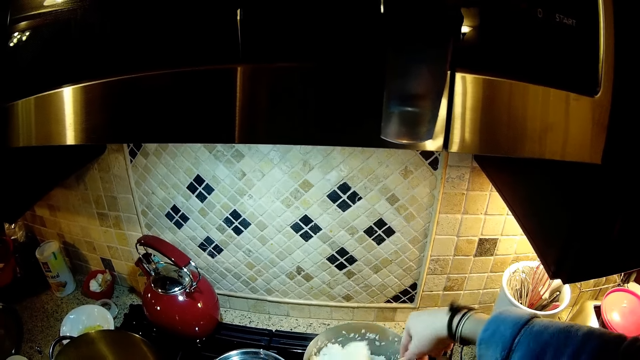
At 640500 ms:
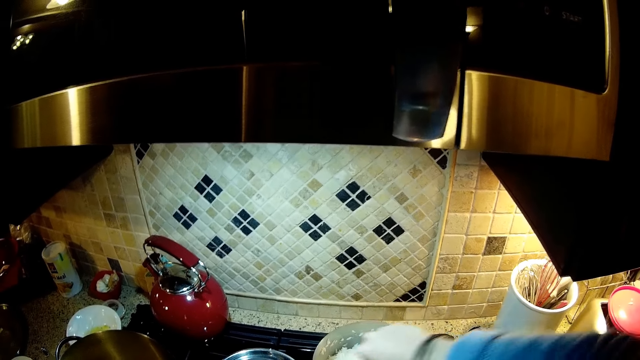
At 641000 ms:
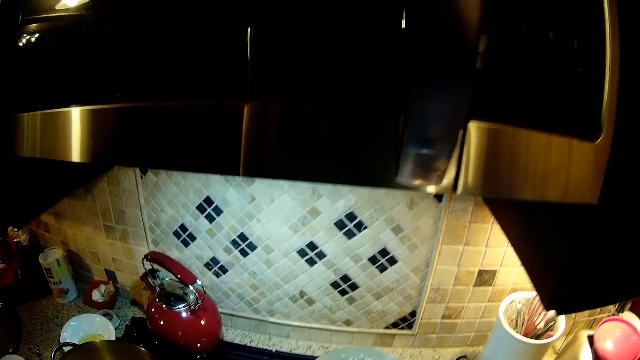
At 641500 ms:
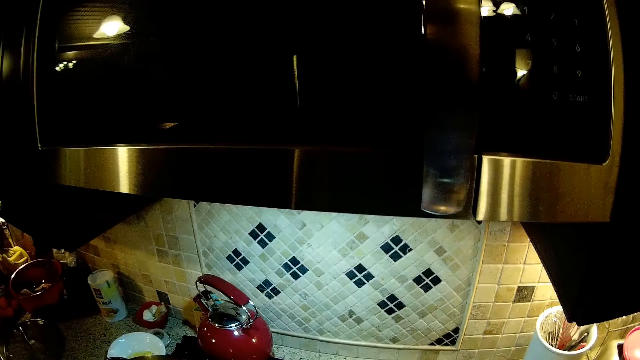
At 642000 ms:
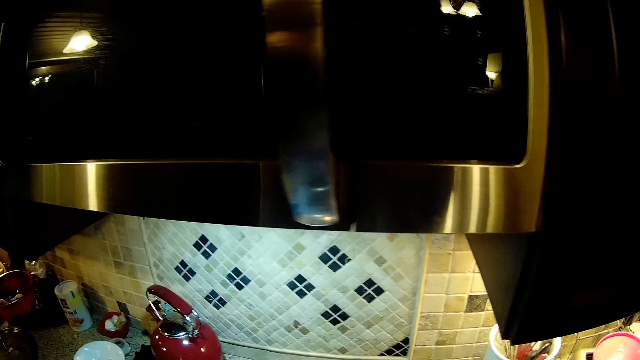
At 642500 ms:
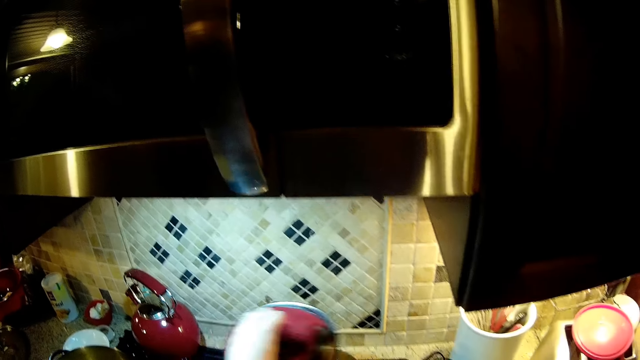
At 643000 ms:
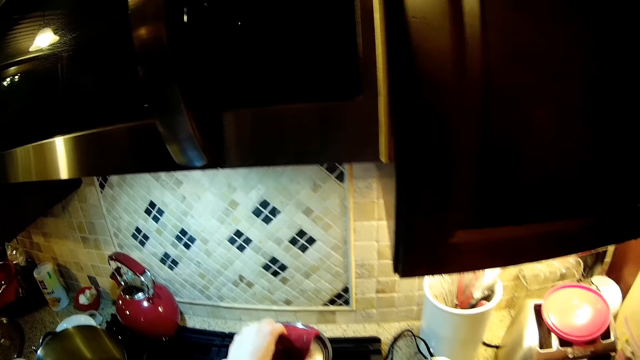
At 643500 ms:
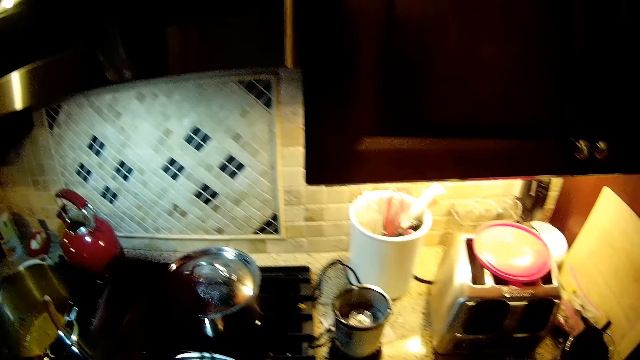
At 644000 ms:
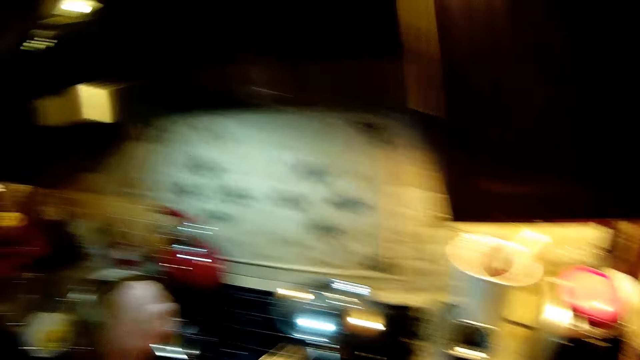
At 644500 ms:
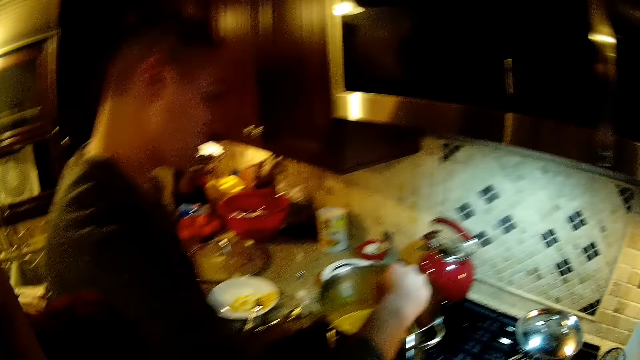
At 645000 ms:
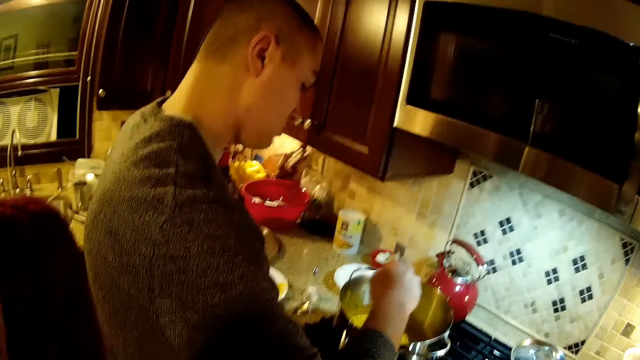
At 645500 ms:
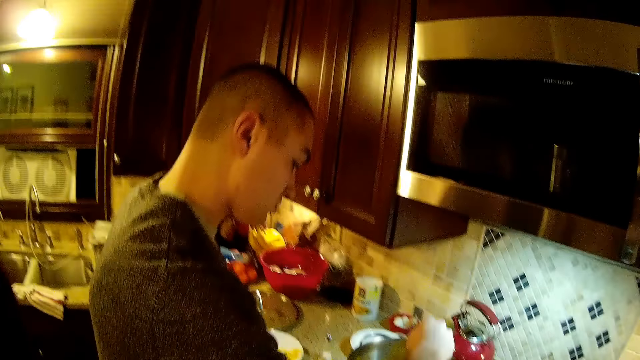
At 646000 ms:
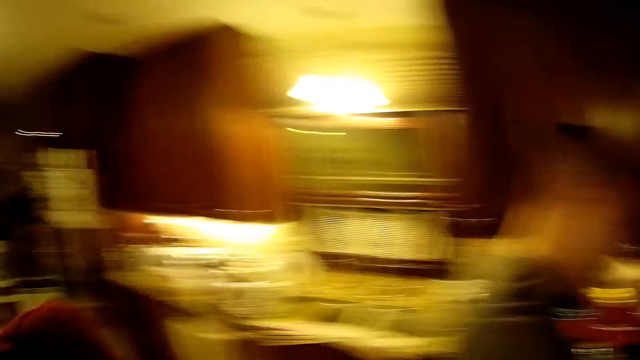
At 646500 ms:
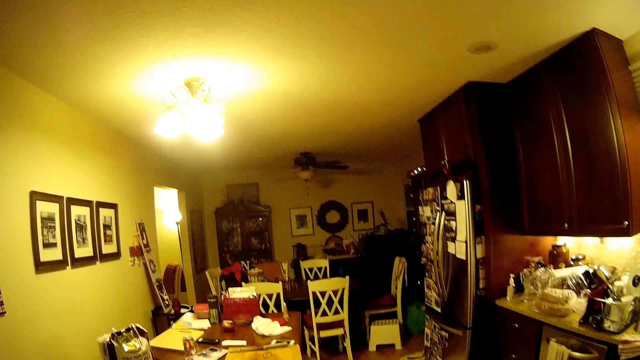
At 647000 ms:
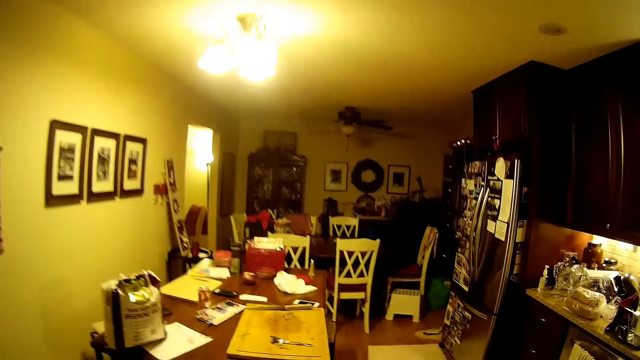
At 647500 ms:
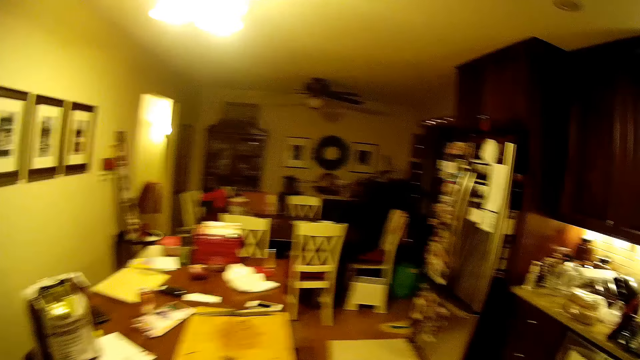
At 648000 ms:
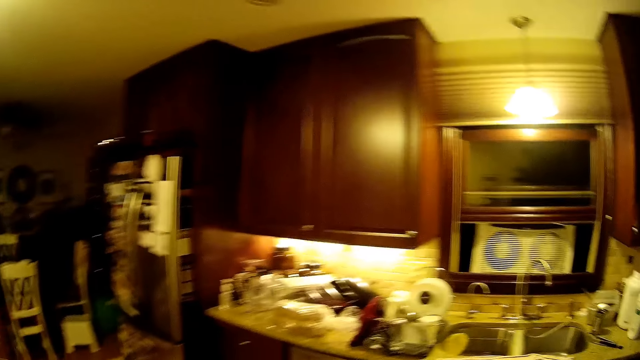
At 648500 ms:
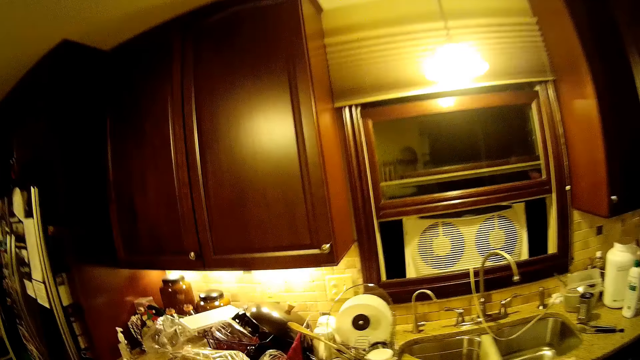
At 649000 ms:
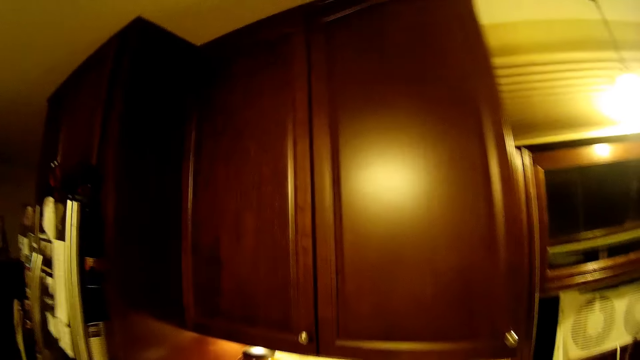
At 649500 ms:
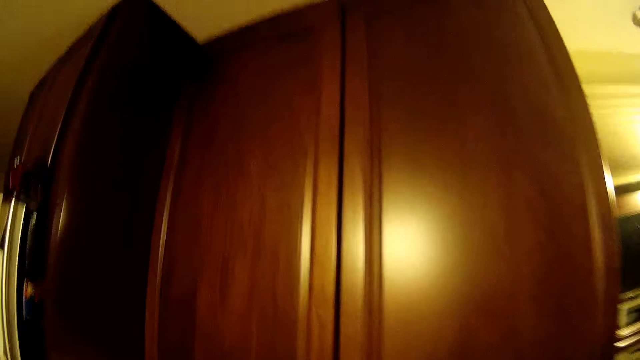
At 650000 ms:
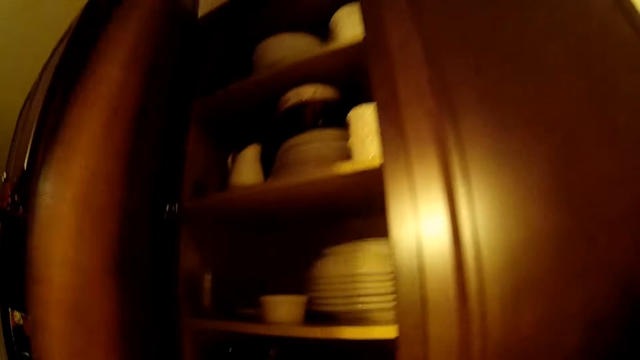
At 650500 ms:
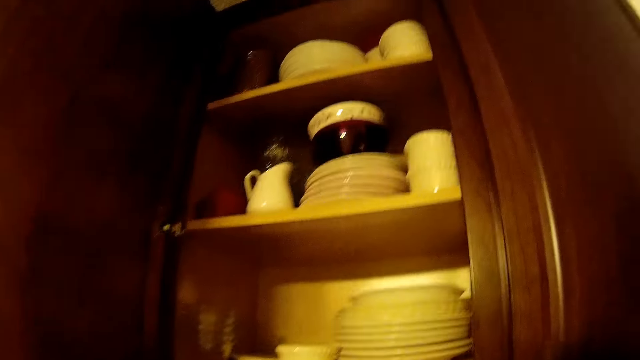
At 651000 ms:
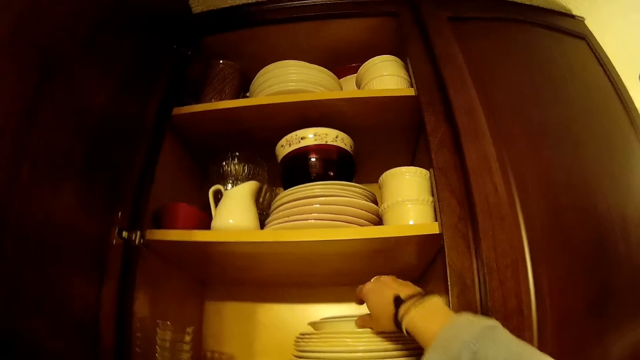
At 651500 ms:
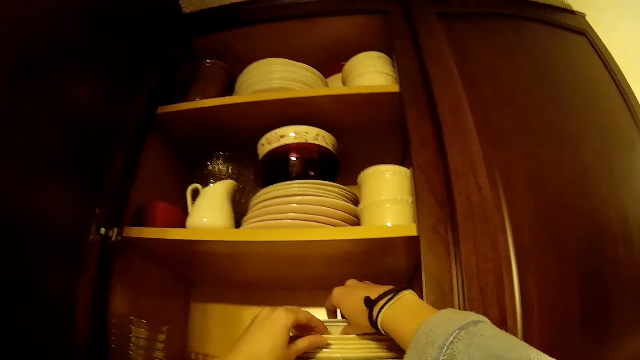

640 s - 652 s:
The camera wearer covers the cooking pot with a lid. The person covers the cooking pan with a cooking lid and cooks stew. The camera wearer stares at food in the kitchen. The person walks in the kitchen. The camera wearer walks in the kitchen and opens the cupboard. The person opens the cupboard.

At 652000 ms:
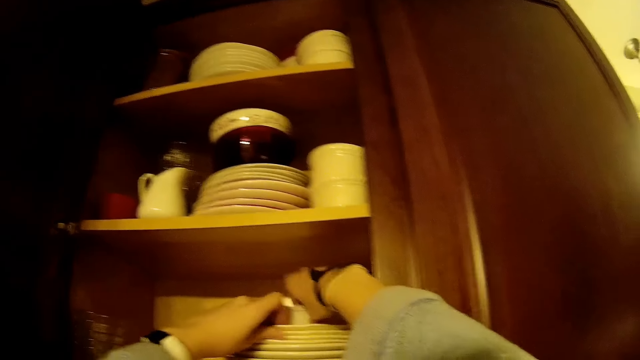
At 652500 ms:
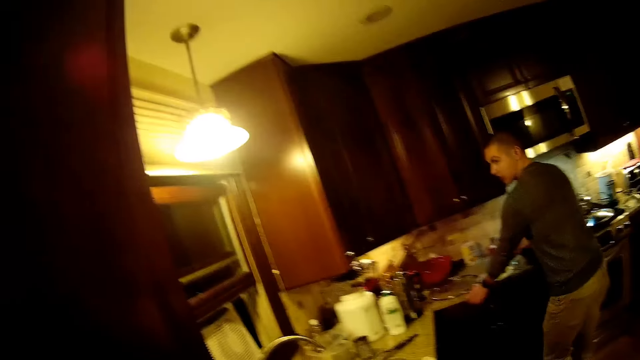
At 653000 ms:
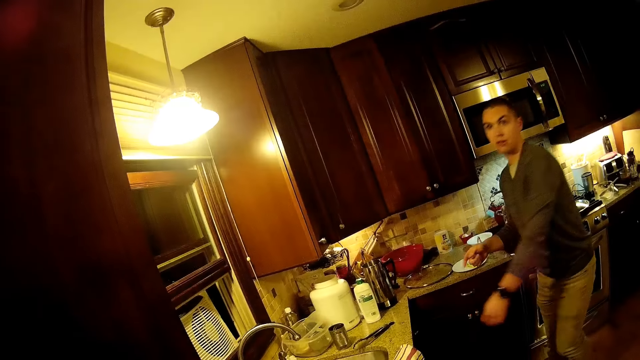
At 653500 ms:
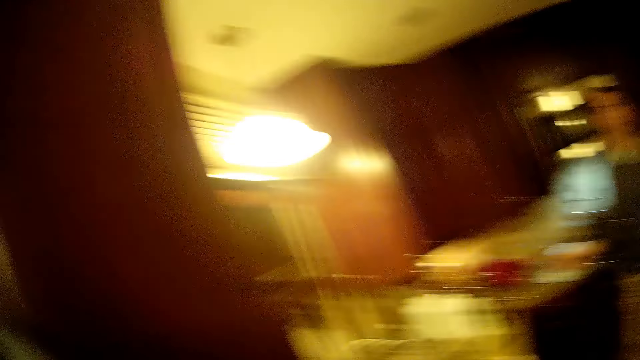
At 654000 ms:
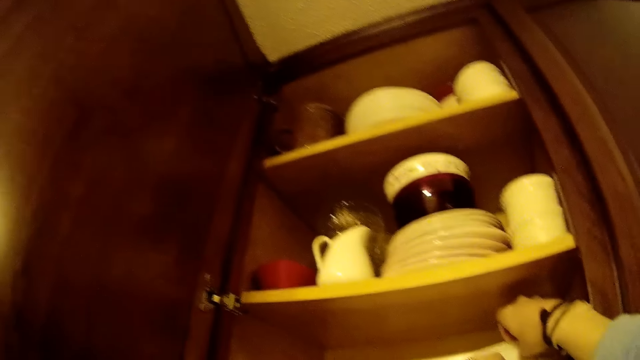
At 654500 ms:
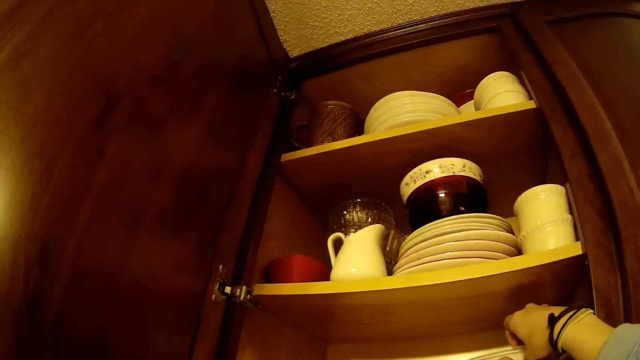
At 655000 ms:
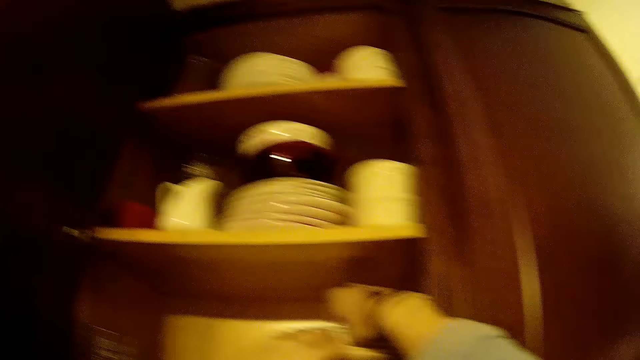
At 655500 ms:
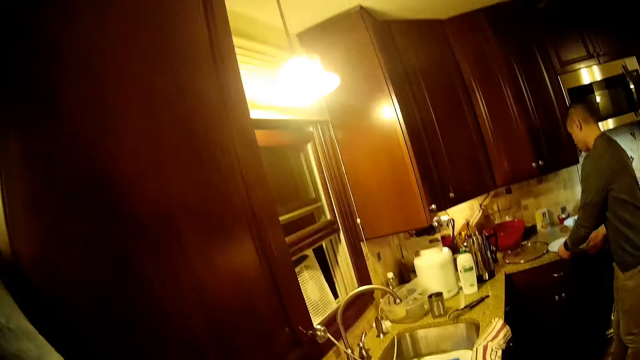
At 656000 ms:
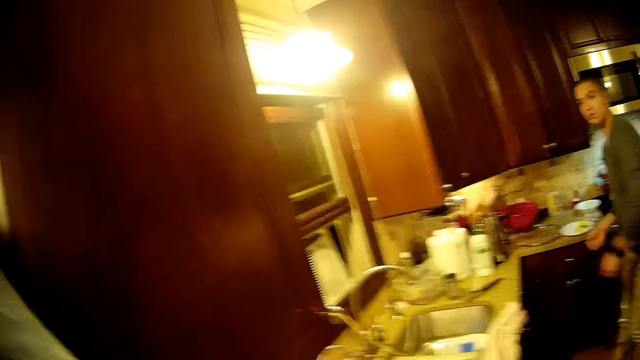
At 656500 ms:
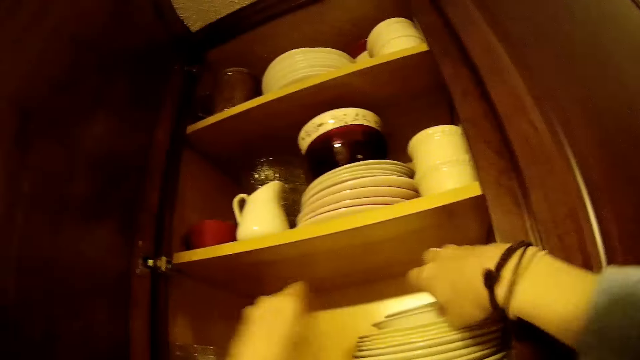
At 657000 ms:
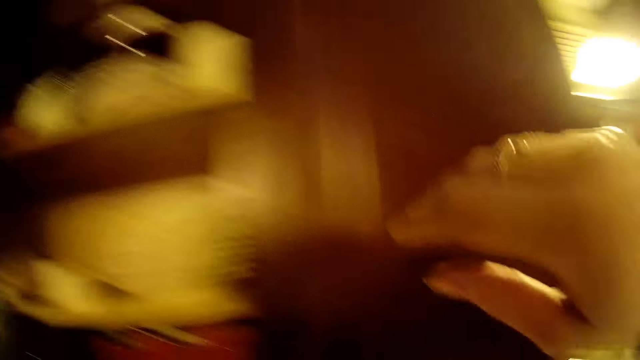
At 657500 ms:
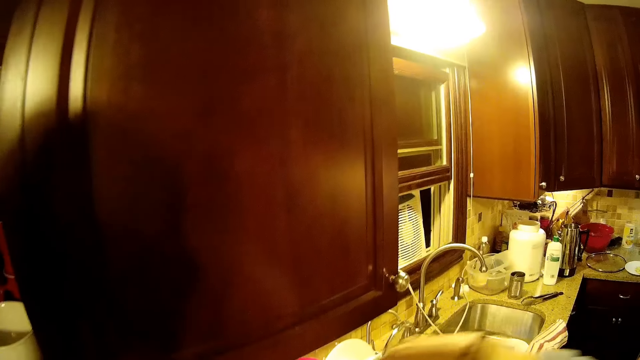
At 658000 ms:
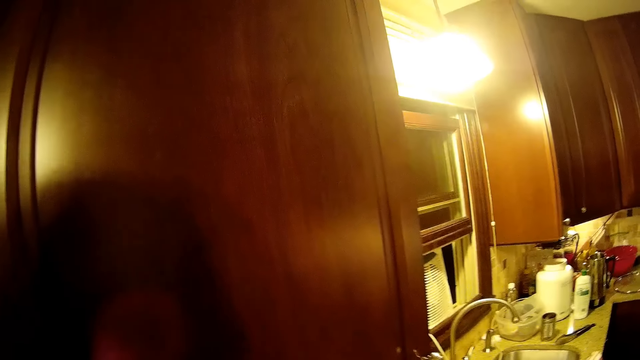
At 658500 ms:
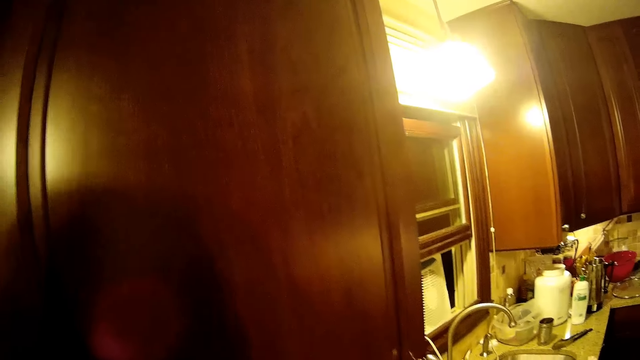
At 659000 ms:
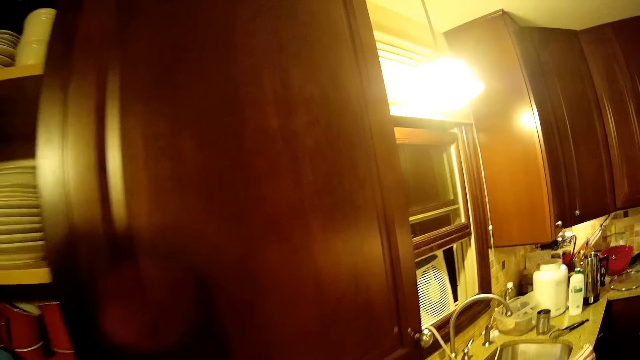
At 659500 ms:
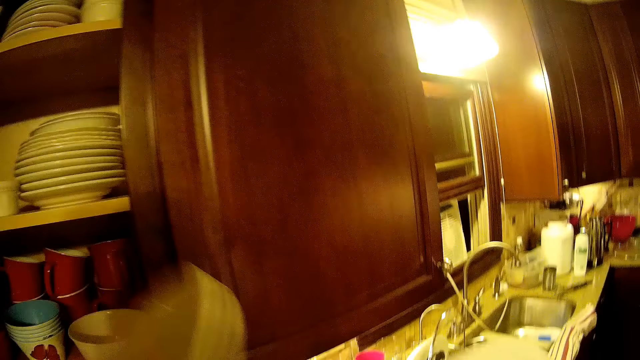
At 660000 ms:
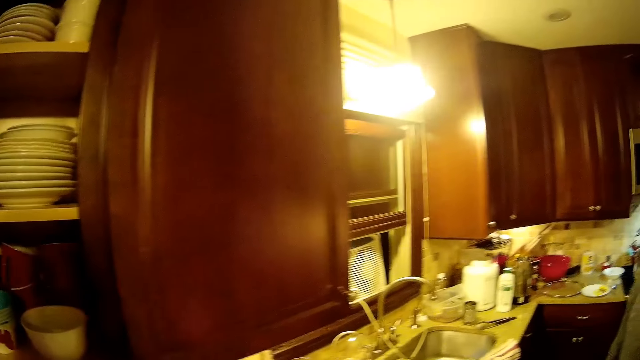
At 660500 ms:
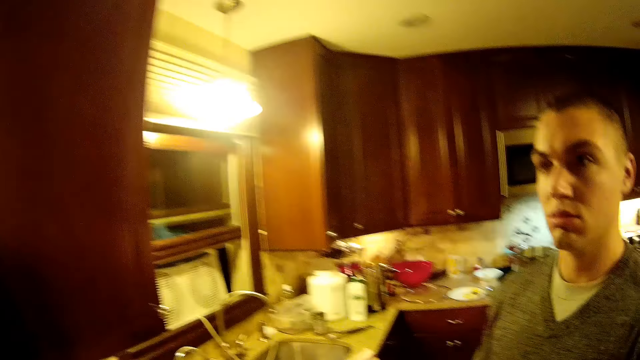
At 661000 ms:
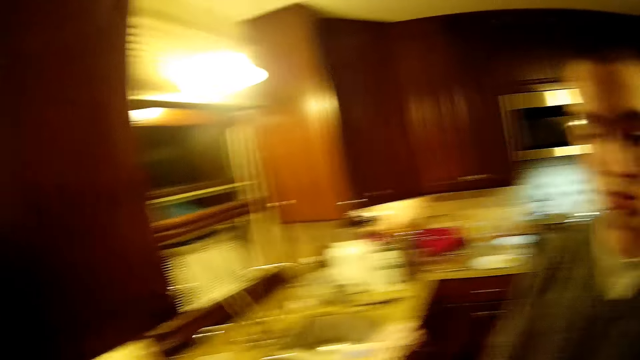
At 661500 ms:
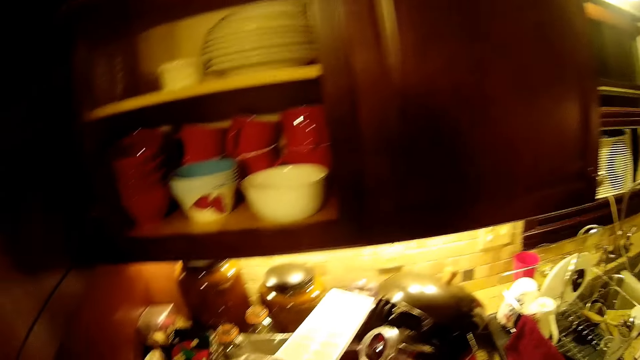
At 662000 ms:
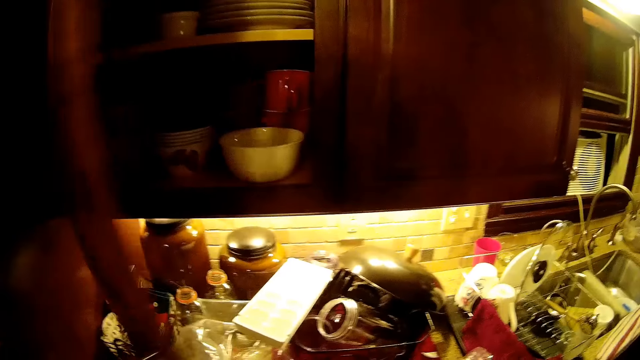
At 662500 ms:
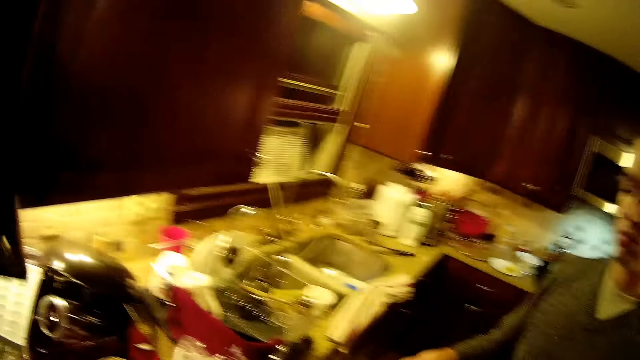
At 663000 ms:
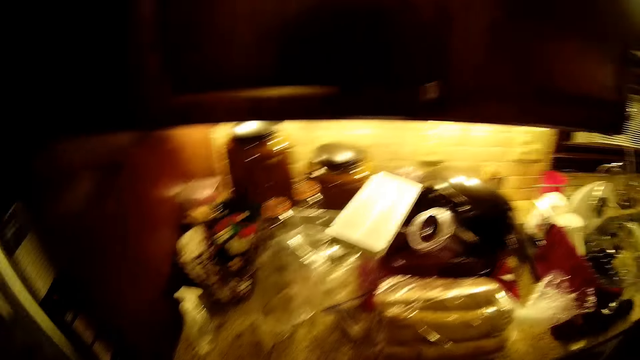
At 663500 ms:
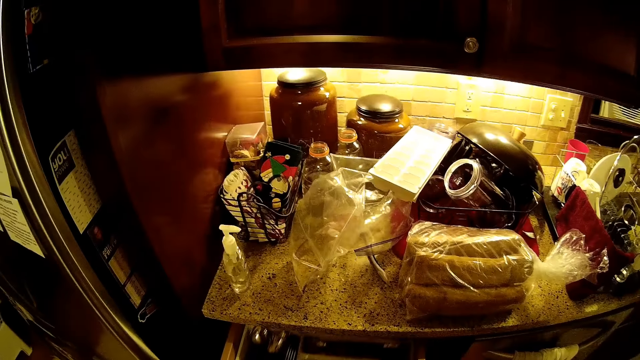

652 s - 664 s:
The camera wearer holds a bowl in the cupboard. The person picks plates from the cupboard and stands beside the cooker. The camera wearer stares at food in the kitchen. The person holds the bowl in the cupboard. The camera wearer looks at the person and removes the right hand from the cupboard. The person stands beside the camera wearer. The camera wearer takes the plates from the person, closes the cupboard door, and opens the drawer.
